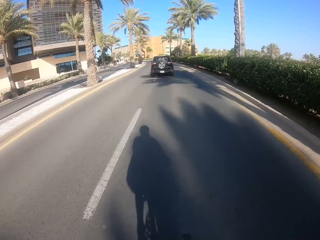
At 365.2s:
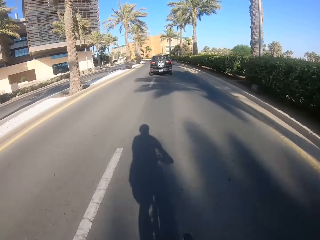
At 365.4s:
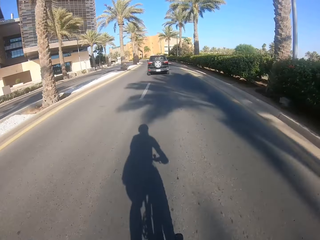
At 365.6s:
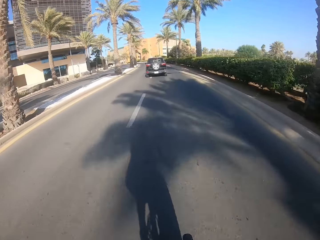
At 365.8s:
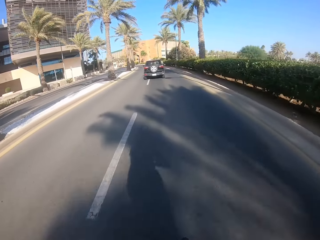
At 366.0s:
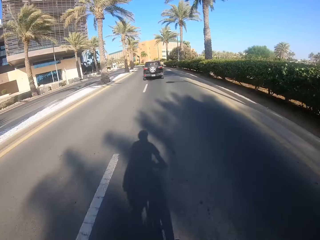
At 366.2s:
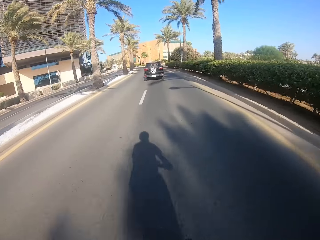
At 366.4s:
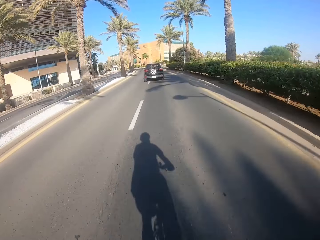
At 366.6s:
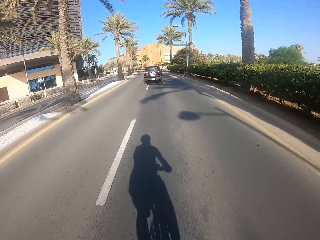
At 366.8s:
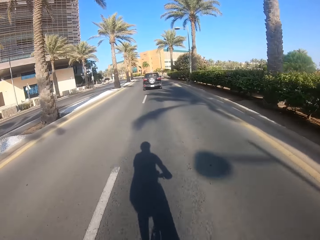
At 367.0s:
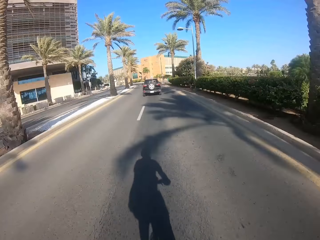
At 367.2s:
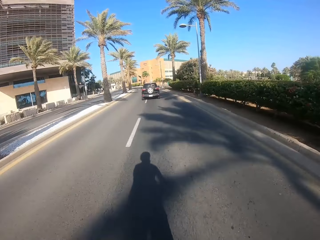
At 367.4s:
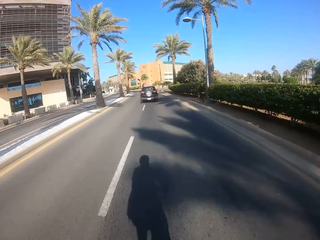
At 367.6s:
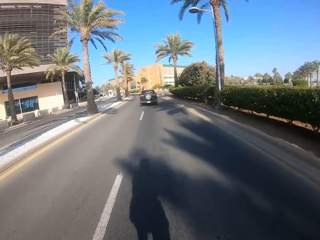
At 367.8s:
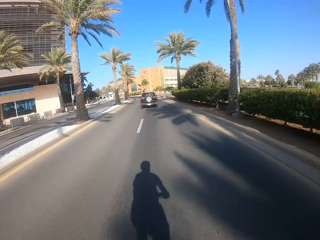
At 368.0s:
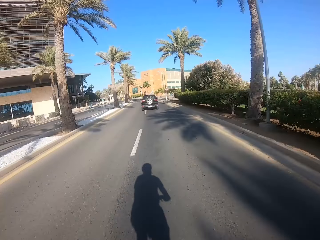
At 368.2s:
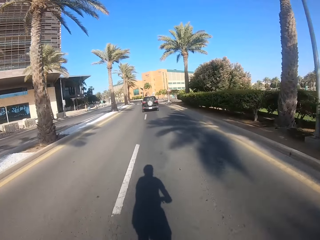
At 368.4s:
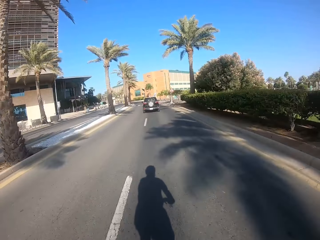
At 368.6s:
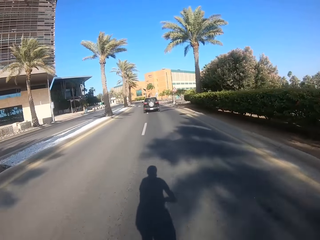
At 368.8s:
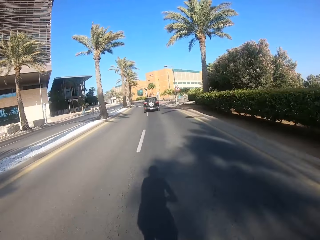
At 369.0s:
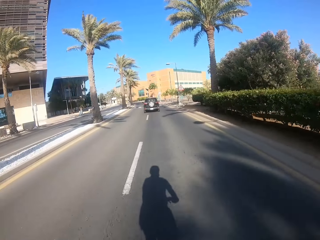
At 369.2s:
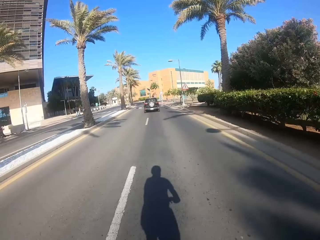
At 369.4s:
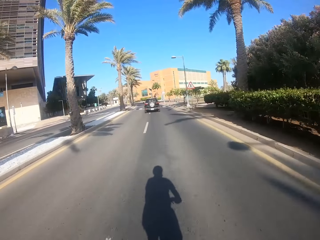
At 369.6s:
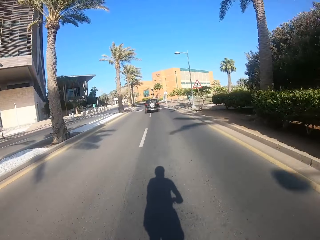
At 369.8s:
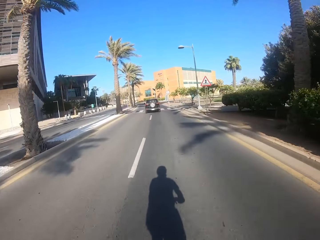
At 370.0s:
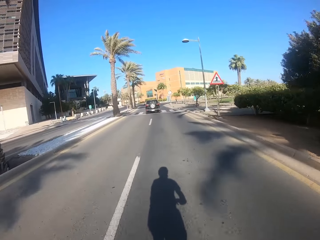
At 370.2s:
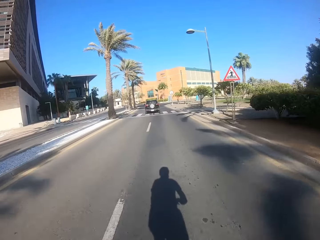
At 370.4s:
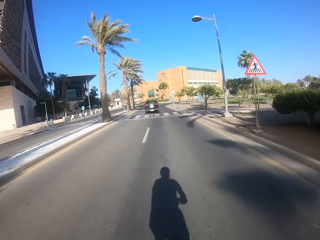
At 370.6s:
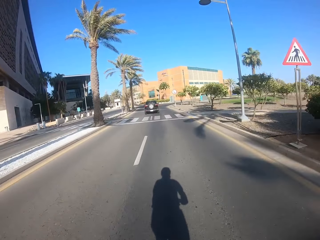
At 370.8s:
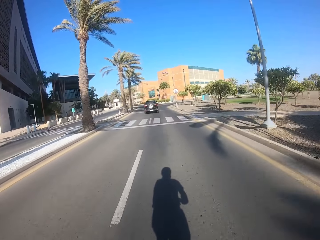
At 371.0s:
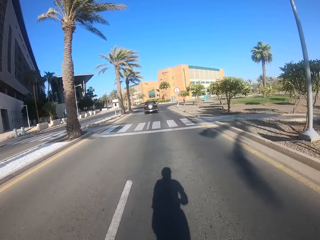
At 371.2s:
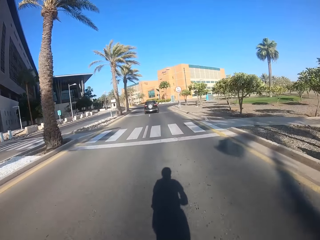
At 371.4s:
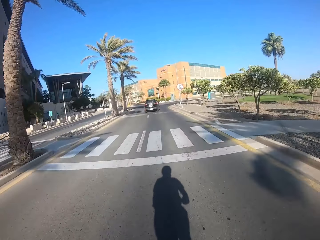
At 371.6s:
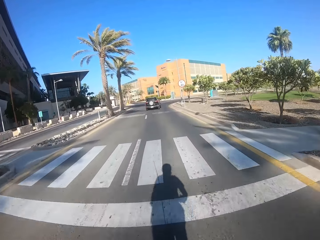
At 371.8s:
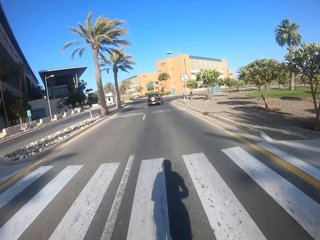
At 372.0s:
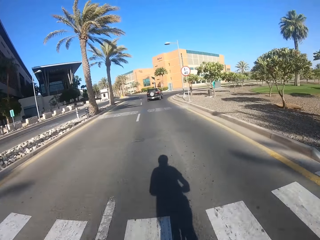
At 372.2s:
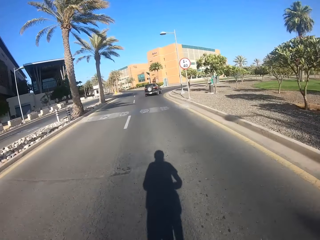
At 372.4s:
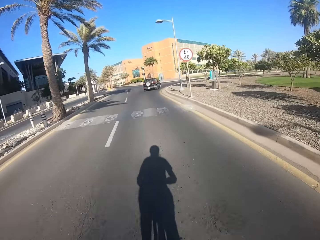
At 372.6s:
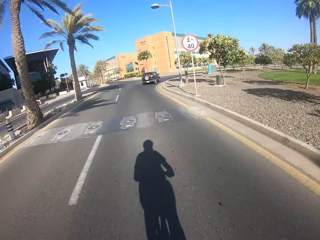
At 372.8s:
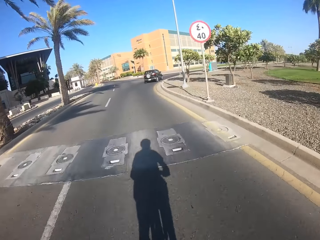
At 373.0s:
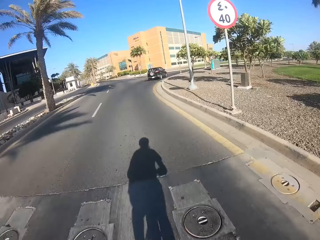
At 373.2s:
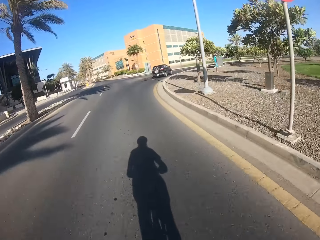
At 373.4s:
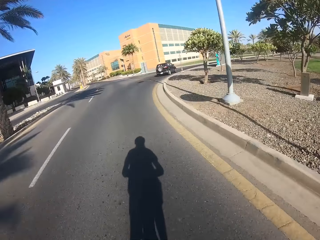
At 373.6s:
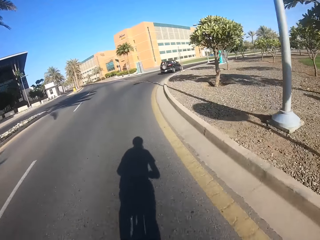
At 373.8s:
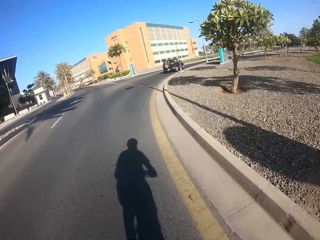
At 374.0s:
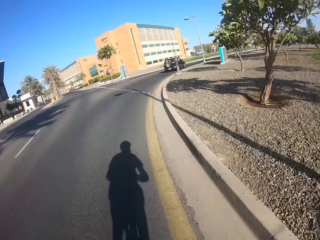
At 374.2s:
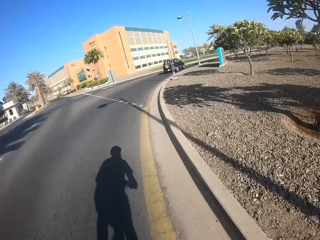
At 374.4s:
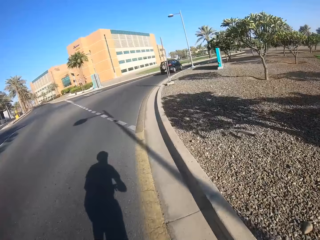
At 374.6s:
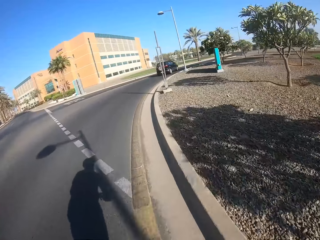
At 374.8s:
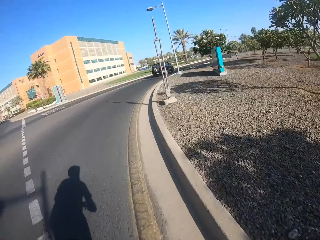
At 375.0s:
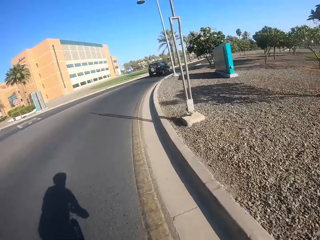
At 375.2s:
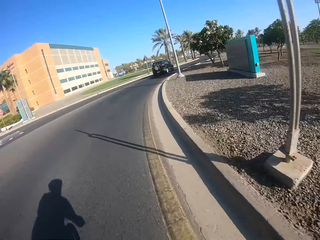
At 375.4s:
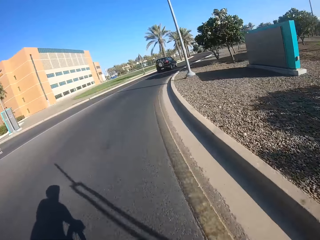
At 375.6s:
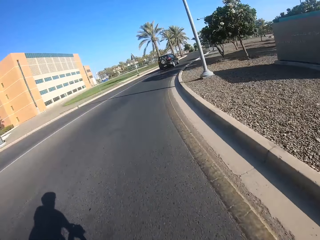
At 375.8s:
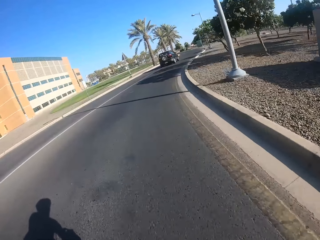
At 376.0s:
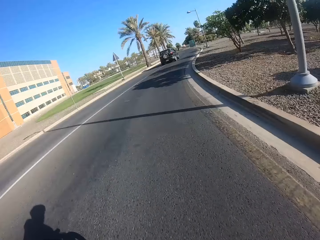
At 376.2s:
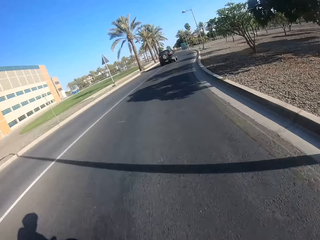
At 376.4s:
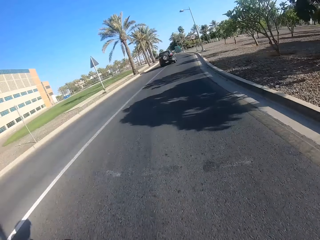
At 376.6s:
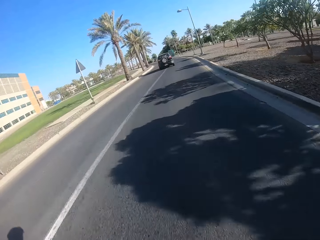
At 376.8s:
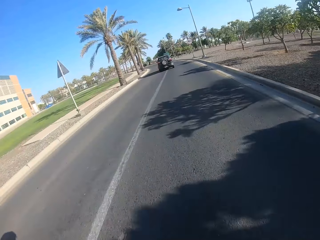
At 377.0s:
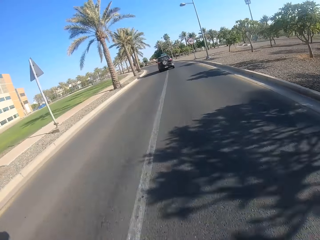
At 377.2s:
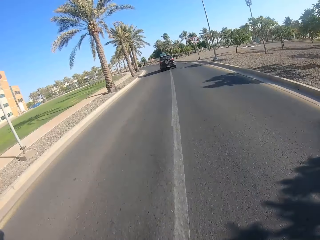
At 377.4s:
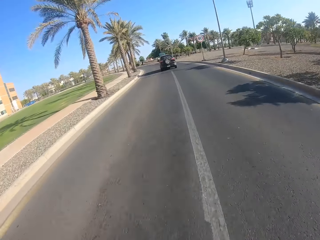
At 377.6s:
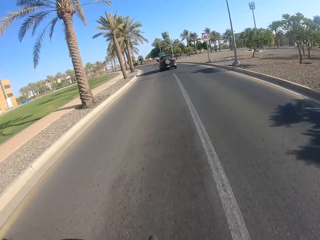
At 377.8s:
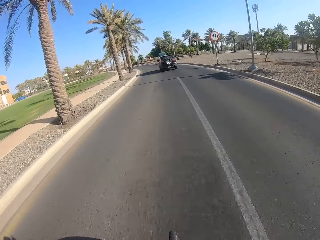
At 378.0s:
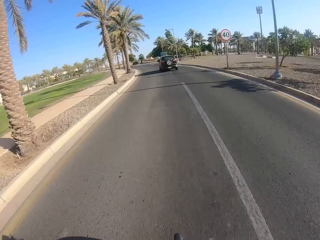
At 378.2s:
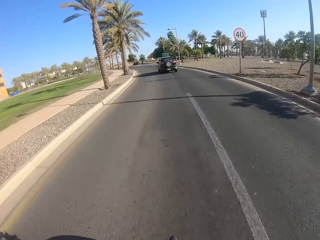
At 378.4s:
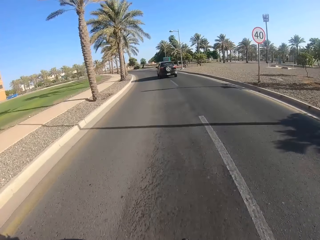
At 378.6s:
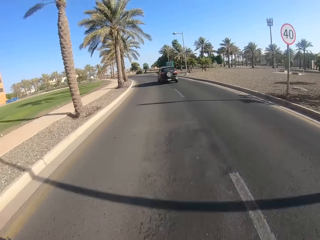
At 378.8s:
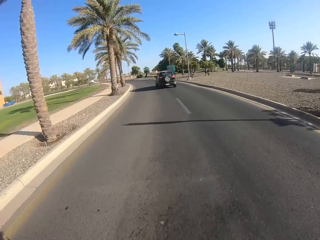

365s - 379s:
The camera wearer turns right.

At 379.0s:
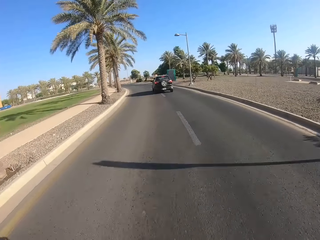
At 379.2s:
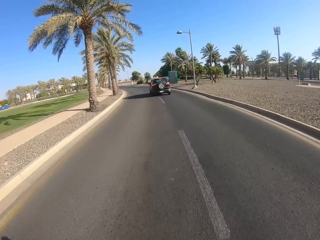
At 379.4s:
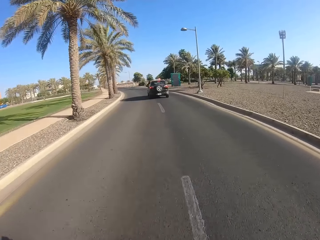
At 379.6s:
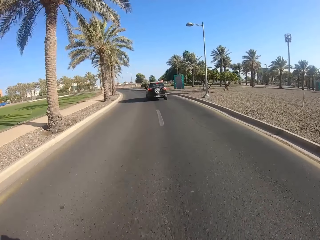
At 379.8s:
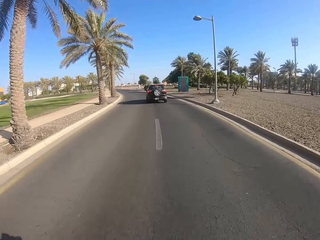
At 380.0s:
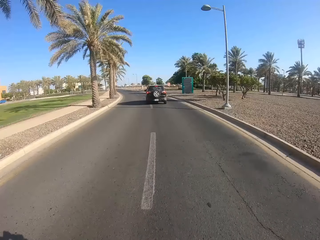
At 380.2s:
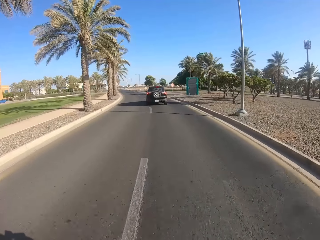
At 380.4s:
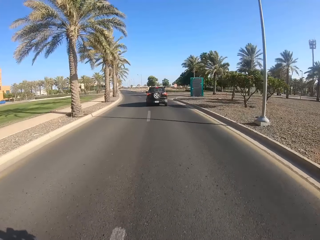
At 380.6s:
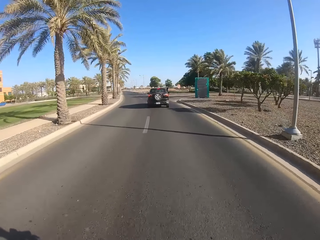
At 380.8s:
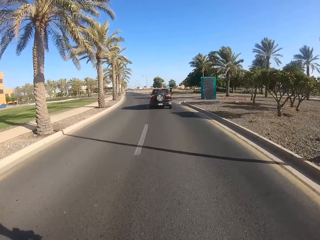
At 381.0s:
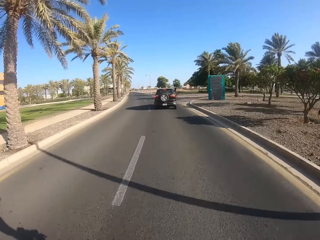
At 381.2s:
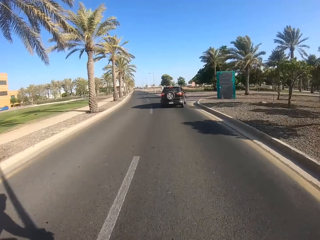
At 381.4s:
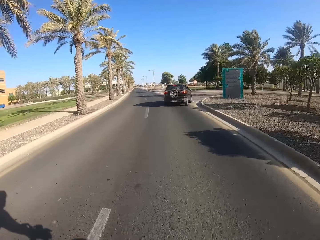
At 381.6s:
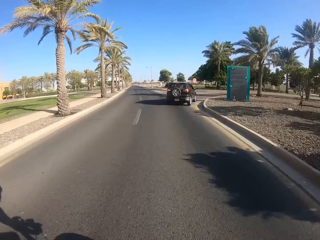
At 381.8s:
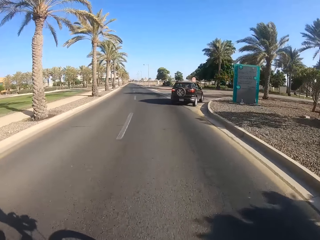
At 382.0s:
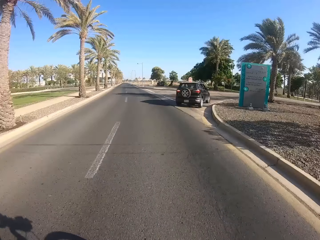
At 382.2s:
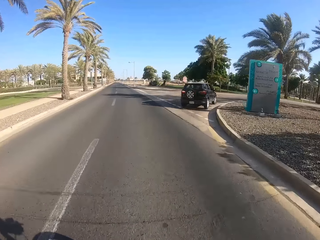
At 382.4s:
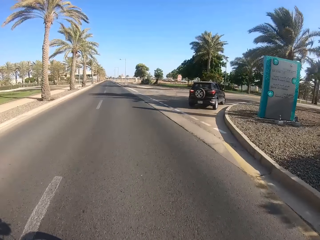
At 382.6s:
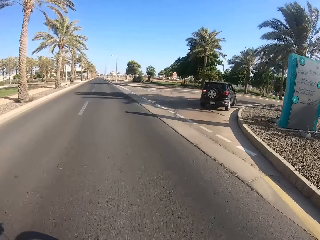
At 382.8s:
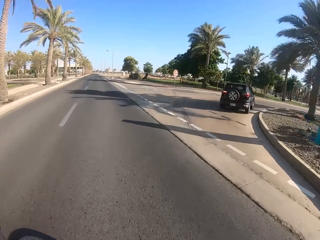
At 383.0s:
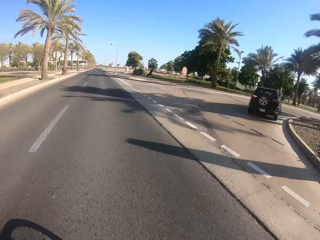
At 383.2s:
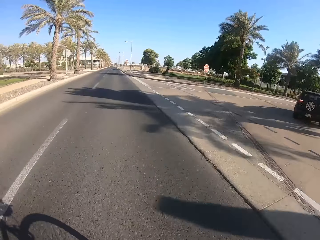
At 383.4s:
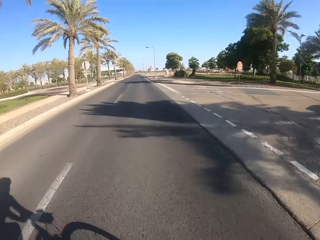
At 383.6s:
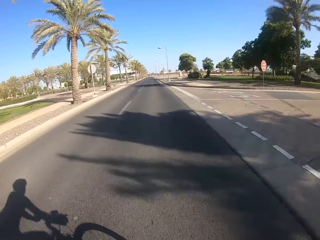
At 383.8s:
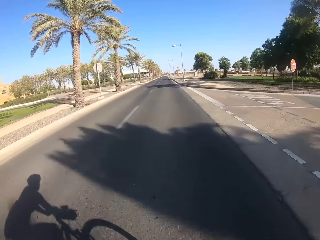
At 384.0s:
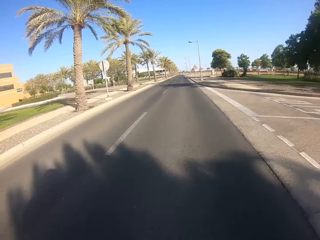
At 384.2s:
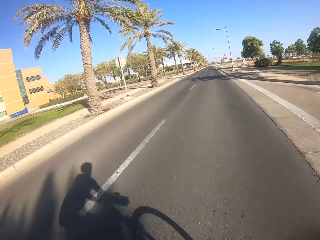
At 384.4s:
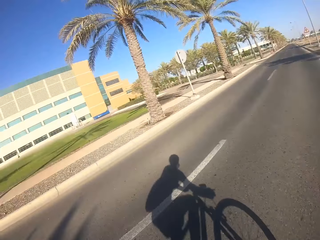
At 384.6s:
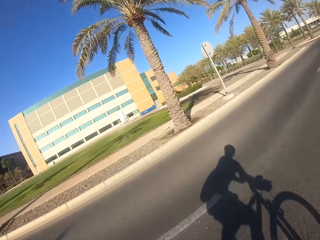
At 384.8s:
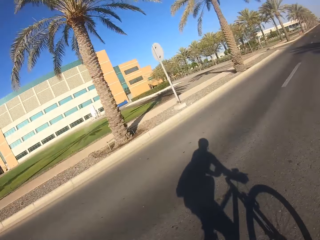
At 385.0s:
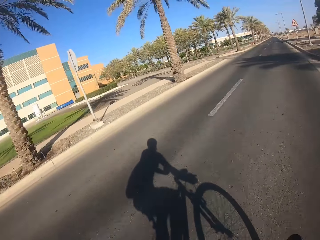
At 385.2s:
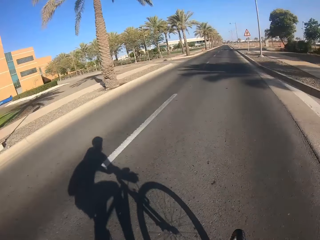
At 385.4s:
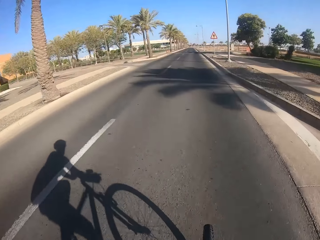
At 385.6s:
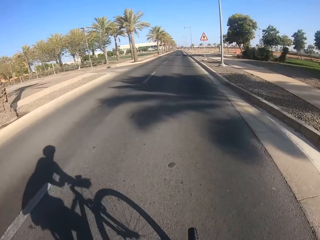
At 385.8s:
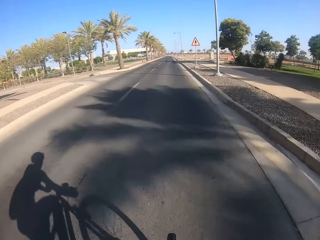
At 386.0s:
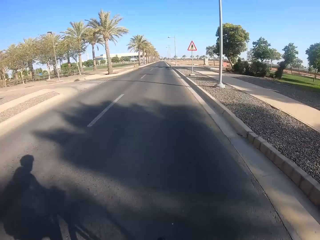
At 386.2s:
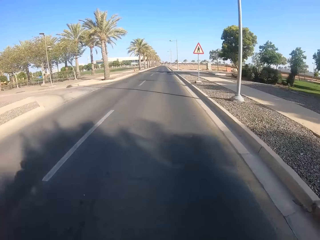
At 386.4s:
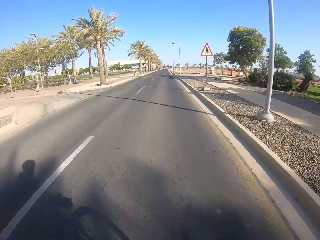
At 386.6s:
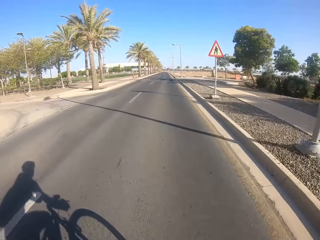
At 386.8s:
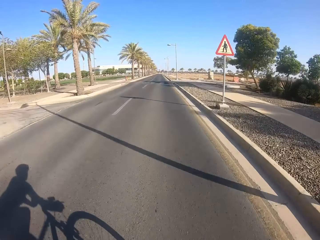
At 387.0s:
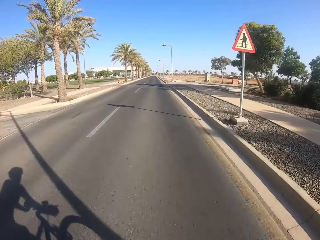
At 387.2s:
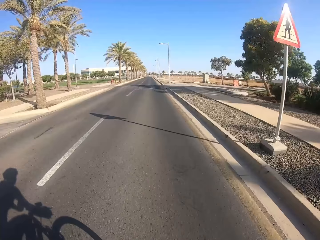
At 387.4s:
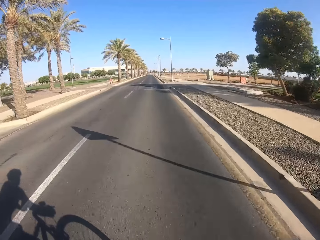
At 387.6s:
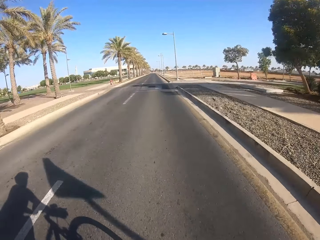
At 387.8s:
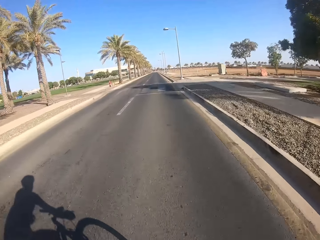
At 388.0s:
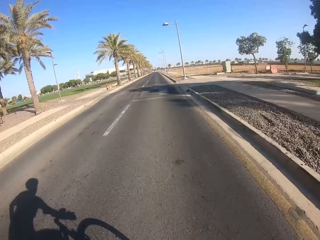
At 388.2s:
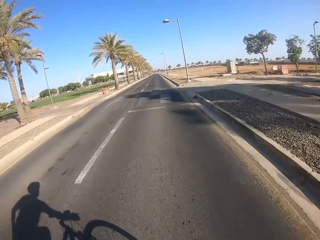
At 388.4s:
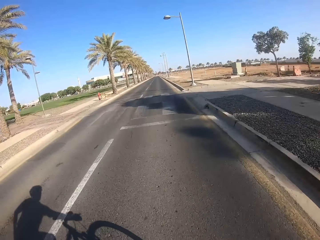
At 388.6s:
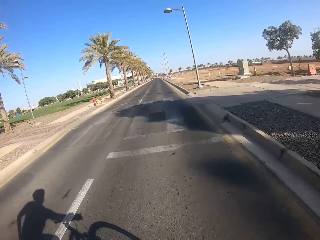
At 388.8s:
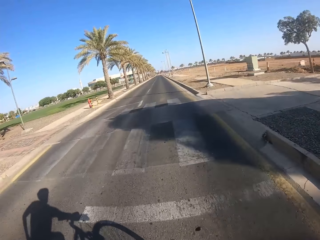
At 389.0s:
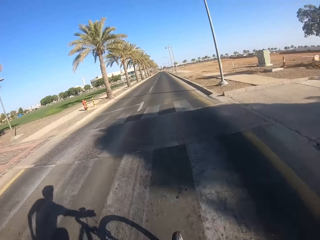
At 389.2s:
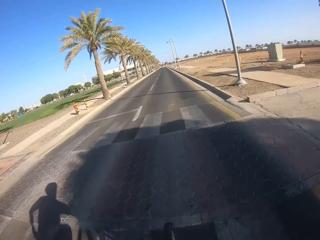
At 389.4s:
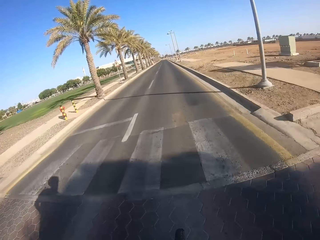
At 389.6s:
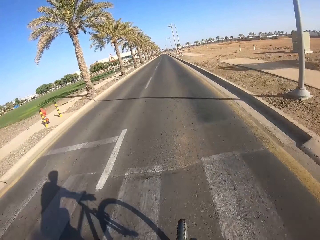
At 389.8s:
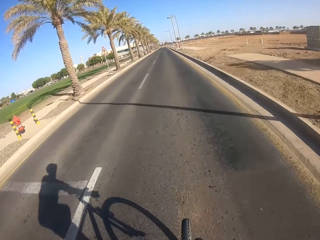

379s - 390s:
The camera wearer looks left.
